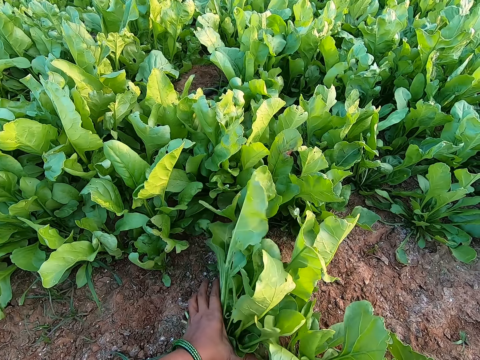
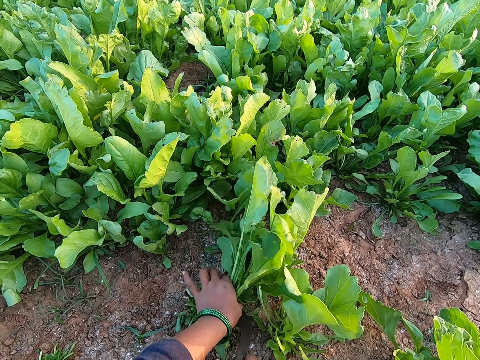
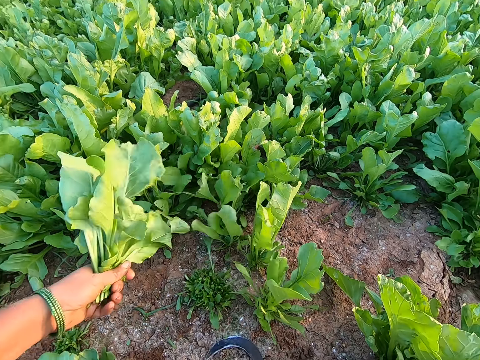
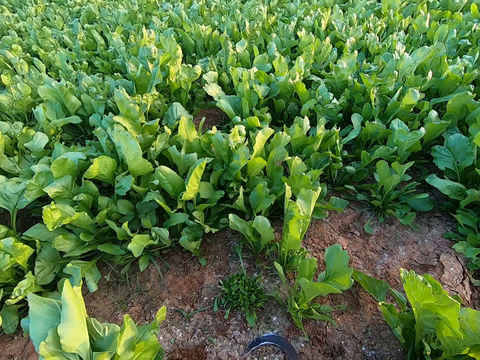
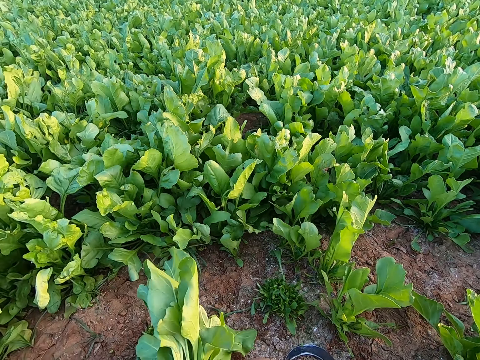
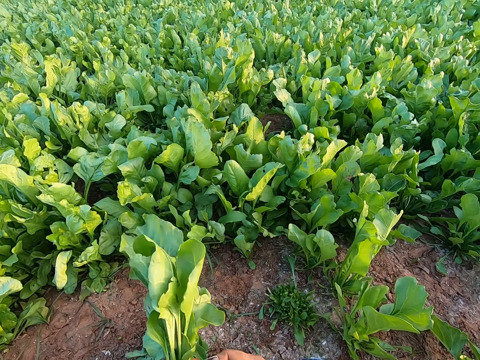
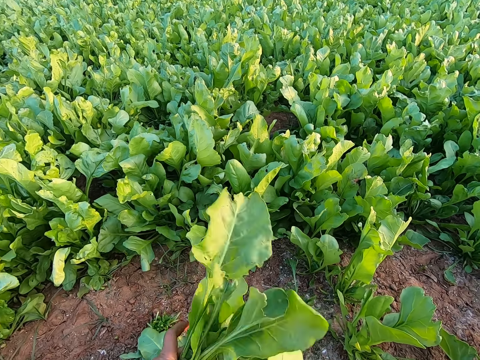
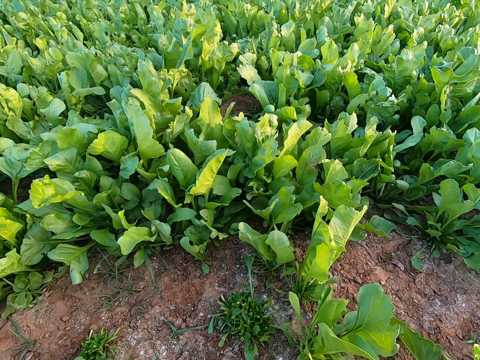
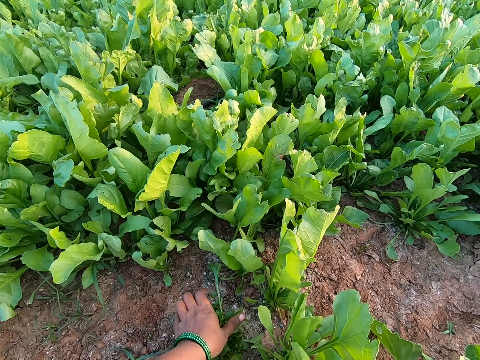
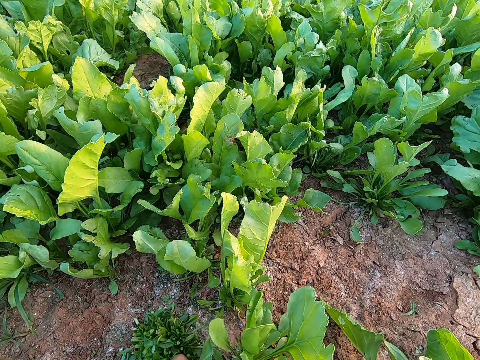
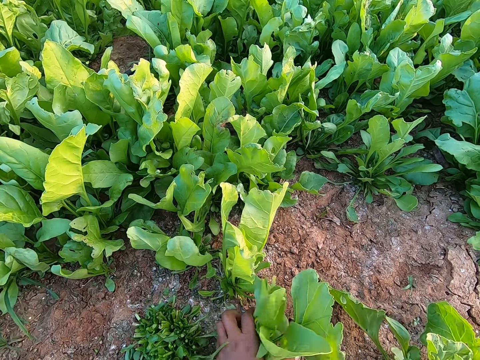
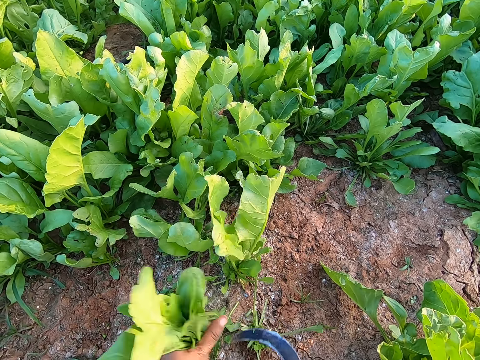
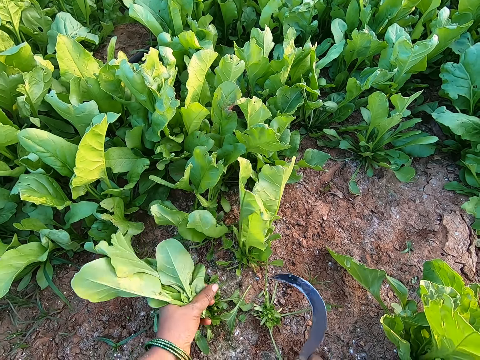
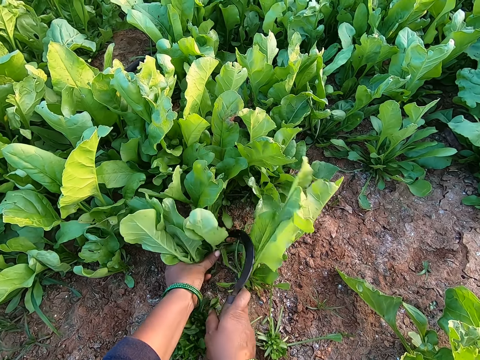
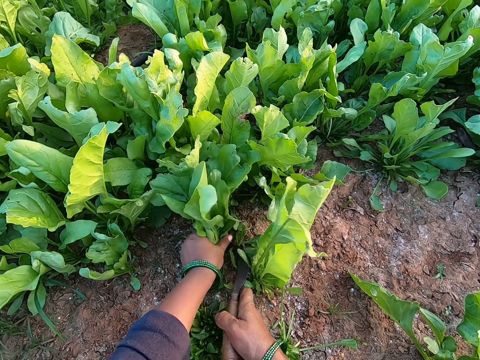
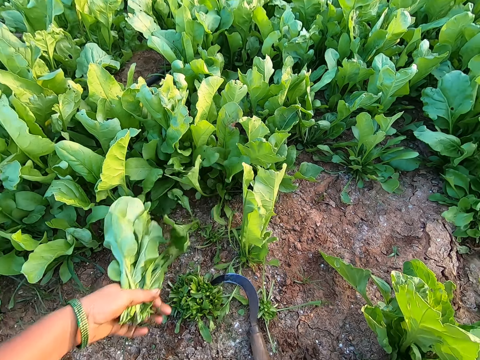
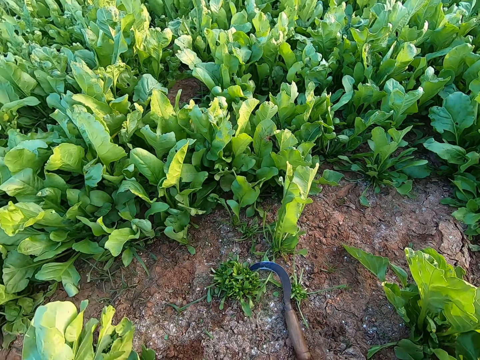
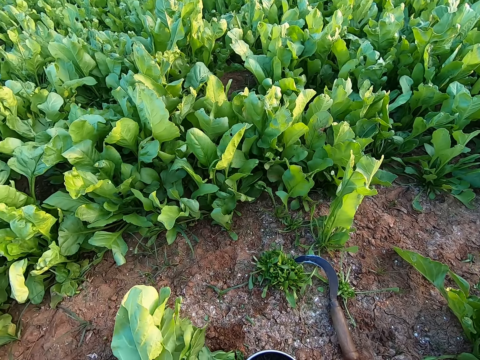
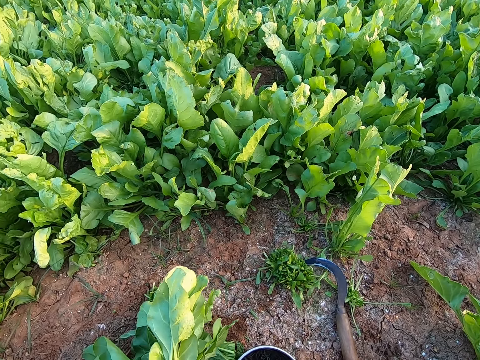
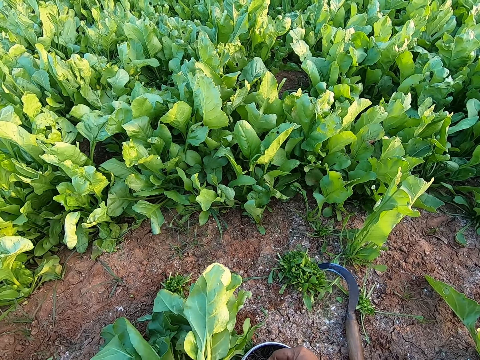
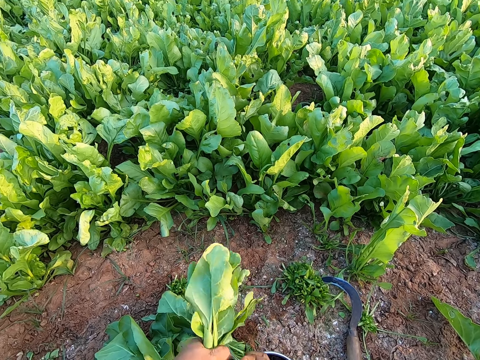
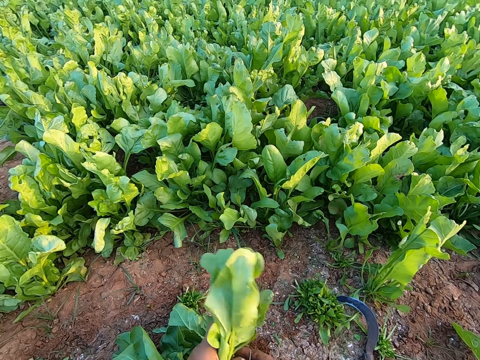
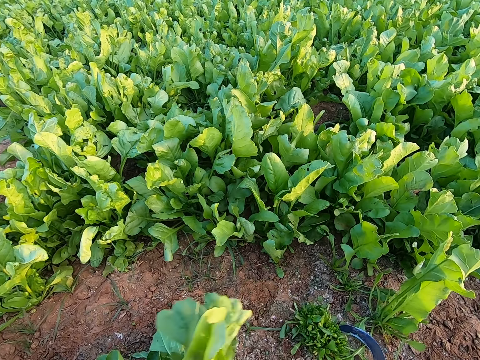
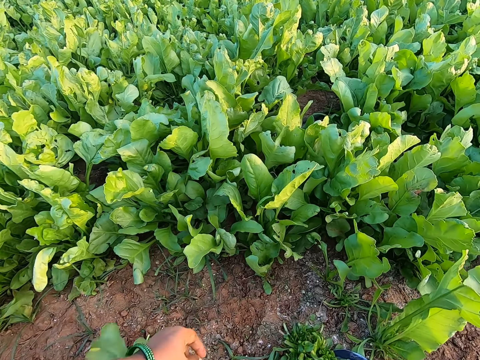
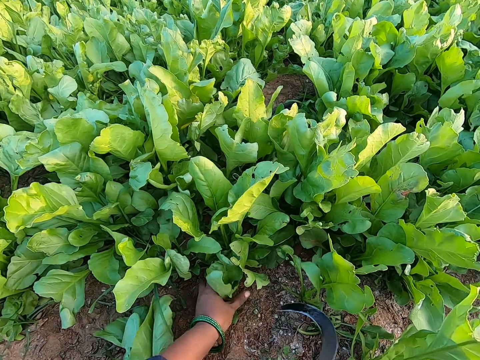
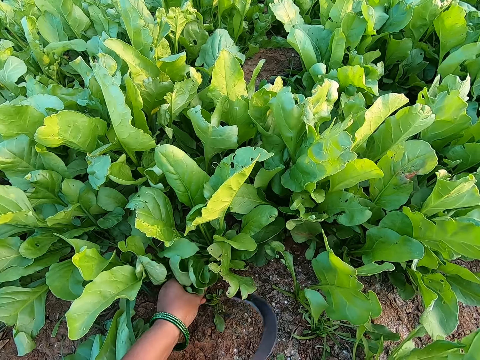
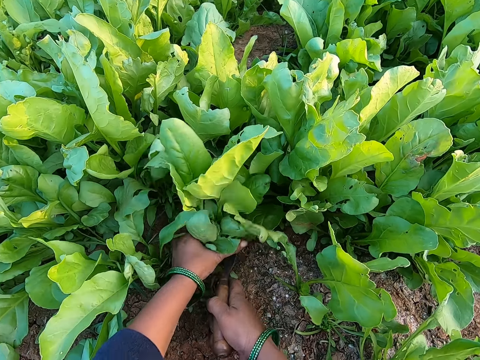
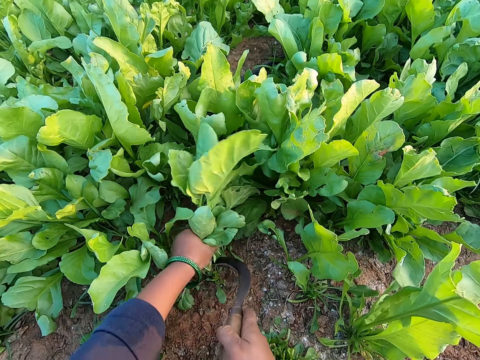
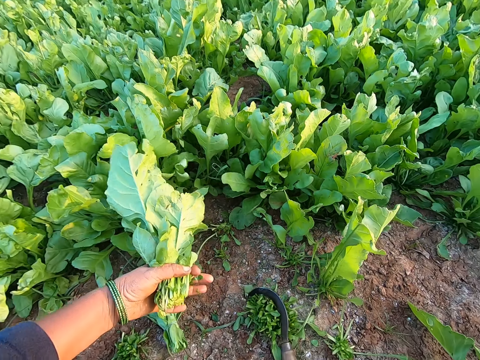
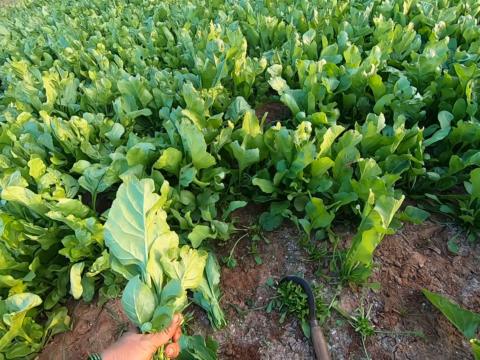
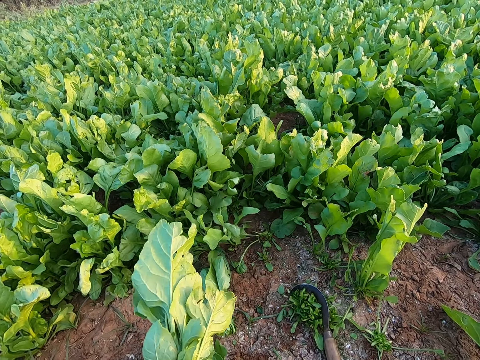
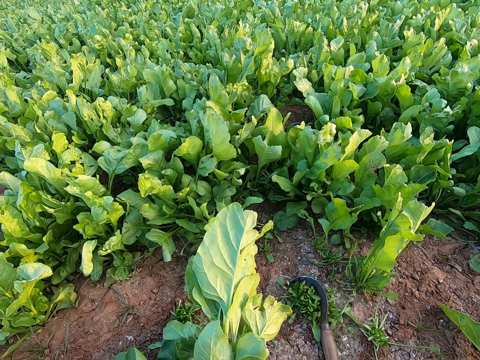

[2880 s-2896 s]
The camera wearer holds vegetable leaves with her left hand. She harvests the vegetable leaves in her left hand with the hand sickle in her right hand. She drops the hand sickle on the ground with her right hand. She uses the rubber band on the vegetable leaves in her left hand. She harvests the vegetable leaf with her left hand. She holds the vegetable leaves with her left hand. She harvests the vegetable leaves in her left hand with the hand sickle in her right hand. She holds the vegetable leaves with her left hand. She harvests the vegetable leaves in her left hand with the hand sickle in her right hand. She drops the hand sickle on the ground with her right hand. She picks up a band. She uses the rubber band on the vegetable leaves in her left hand. She holds the hand sickle with her right hand. She holds the vegetable leaves with her left hand. She harvests the vegetable leaves in her left hand with the hand sickle in her right hand. She holds the vegetable leaves with her left hand. She harvests the vegetable leaves in her left hand with the hand sickle in her right hand. She drops the hand sickle on the ground with her right hand.

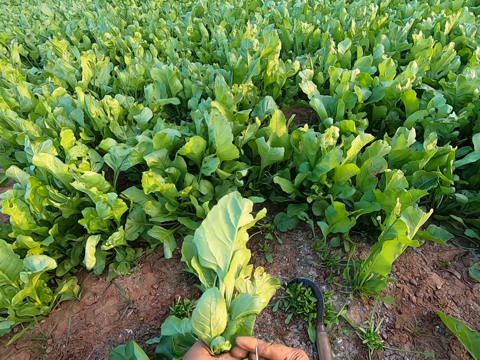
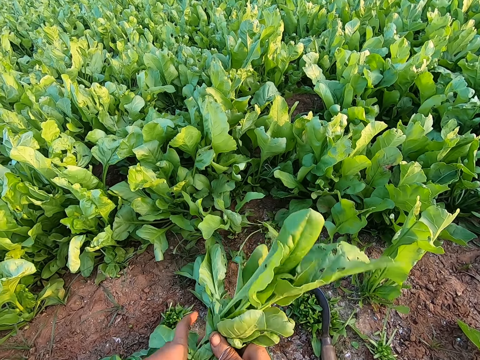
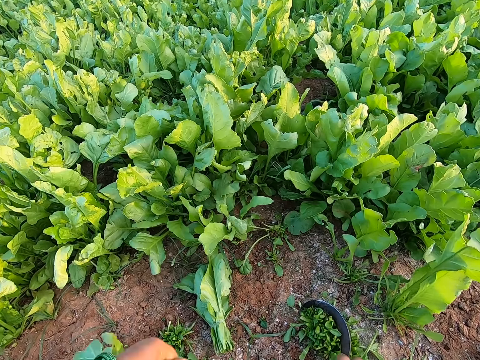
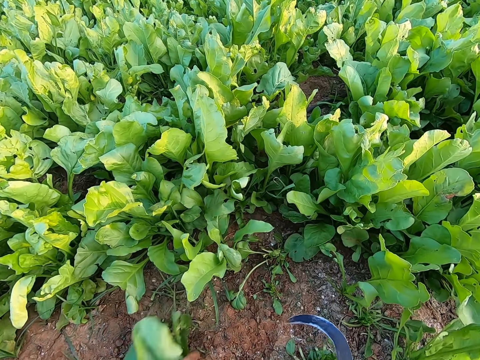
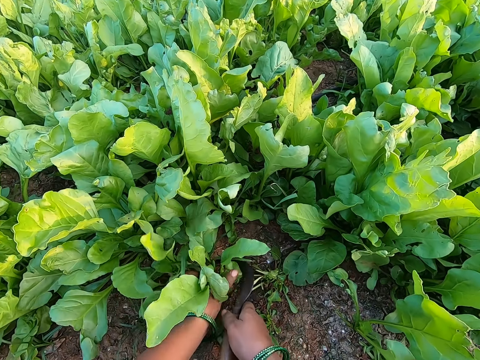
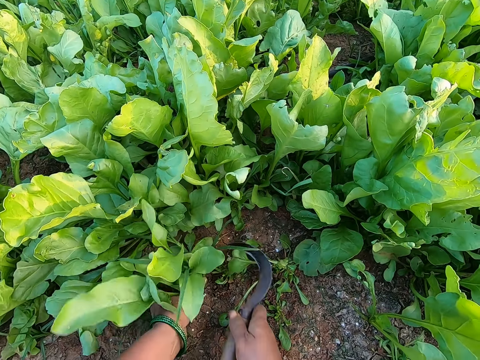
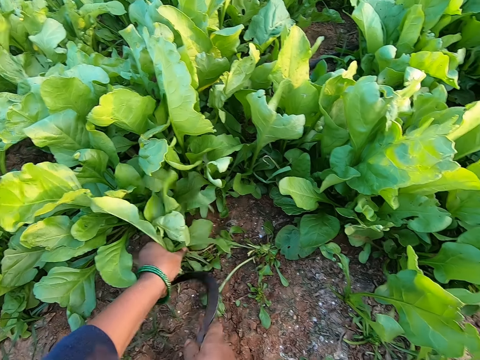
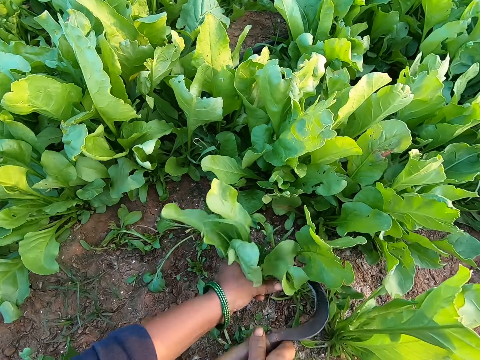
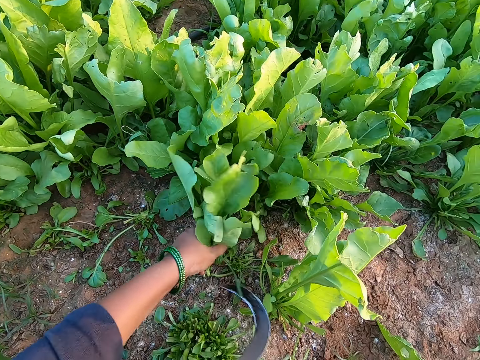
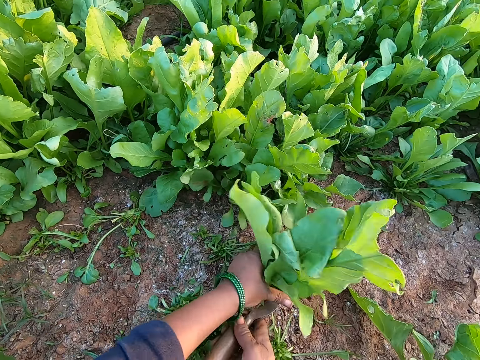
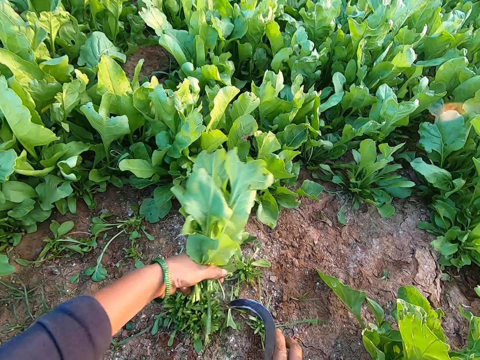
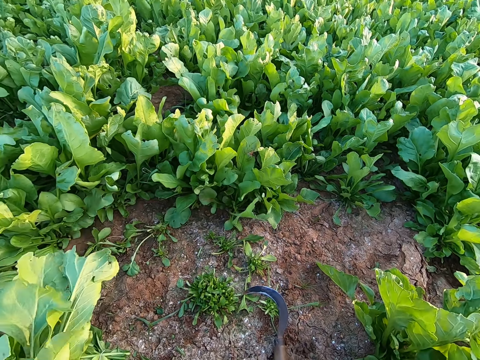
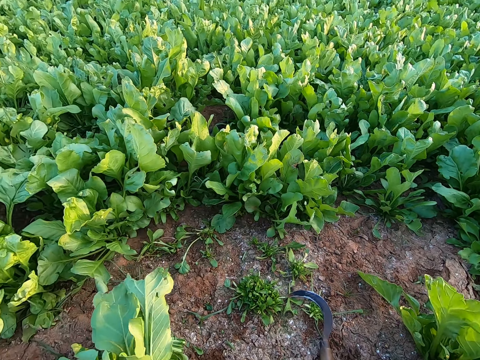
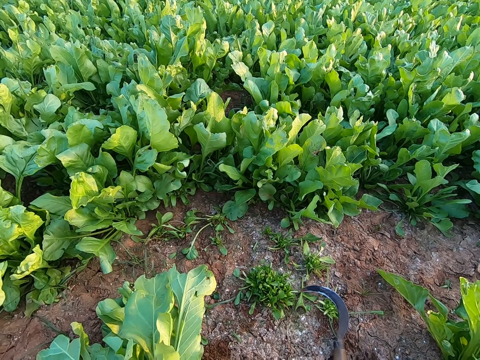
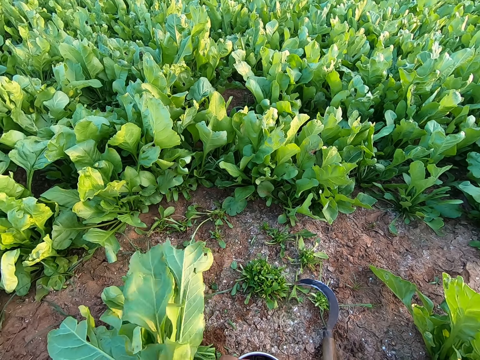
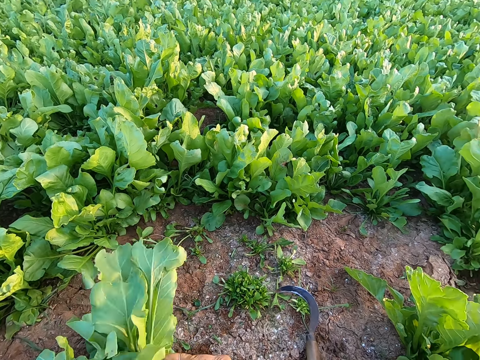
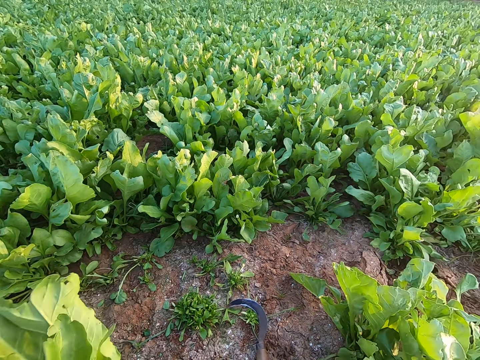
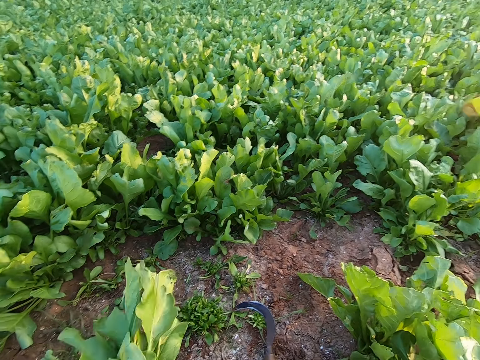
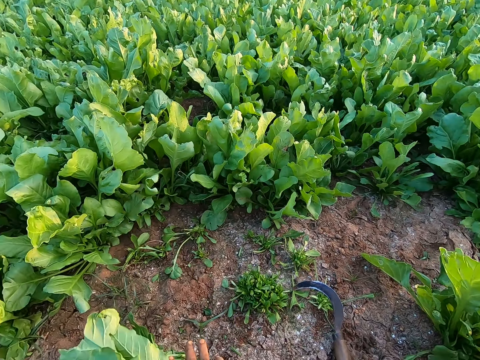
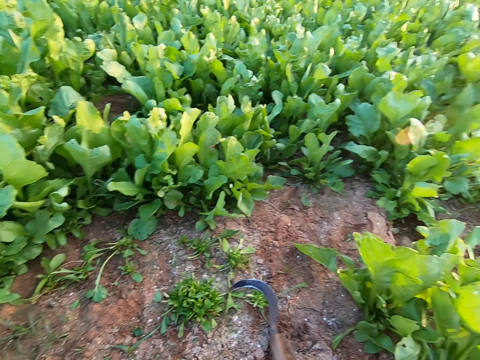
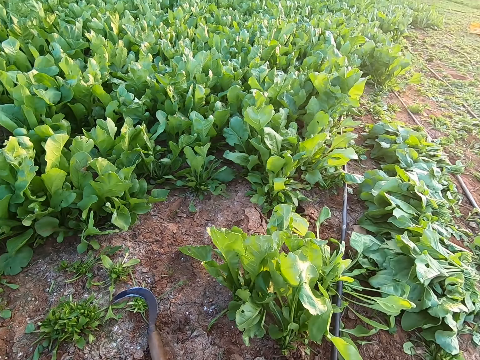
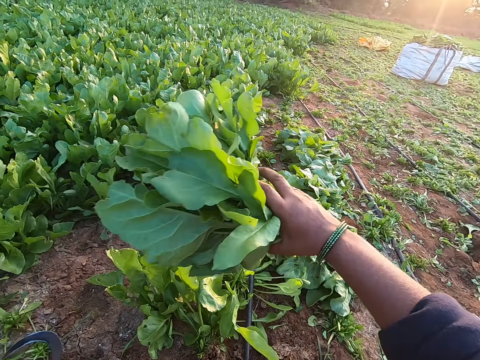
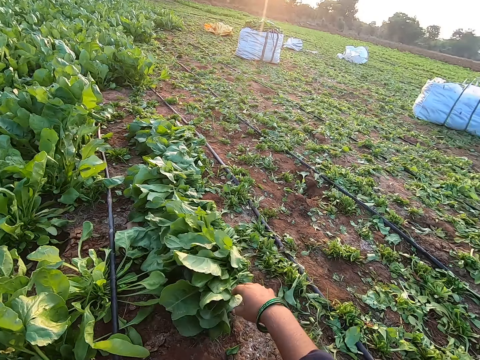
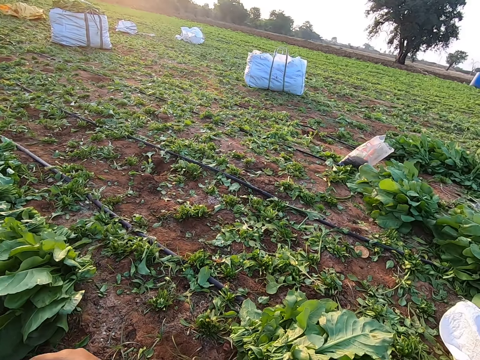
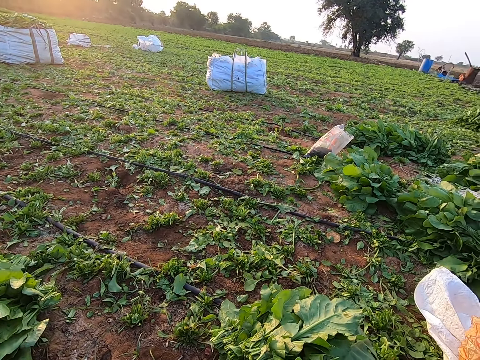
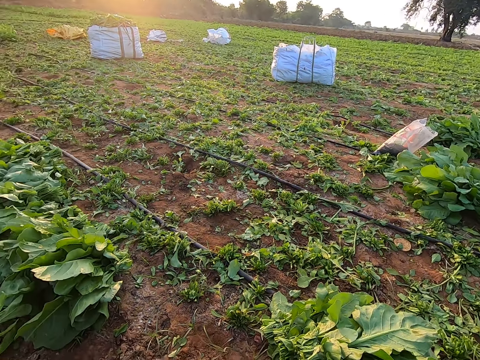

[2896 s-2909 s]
The camera wearer uses the rubber band on the vegetable leaves in her left hand. She moves the vegetable leaf on the ground with her left hand. She holds the vegetable leaves with her left hand. She holds the hand sickle with her right hand. She harvests the vegetable leaves in her left hand with the hand sickle in her right hand. She holds the vegetable leaves with her left hand. She harvests the vegetable leaves in her left hand with the hand sickle in her right hand. She holds the vegetable leaves with her left hand. She harvests the vegetable leaves in her left hand with the hand sickle in her right hand. She holds the vegetable leaves with her left hand. She harvests the vegetable leaves in her left hand with the hand sickle in her right hand. She drops the hand sickle on the ground with her right hand. She uses the rubber band on the vegetable leaves in her left hand. She moves the spinach aside. She holds the vegetable leaves with her right hand. She drops the vegetable leaves on the ground with her right hand.
